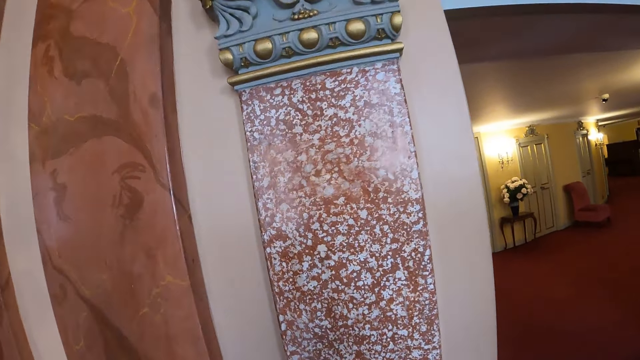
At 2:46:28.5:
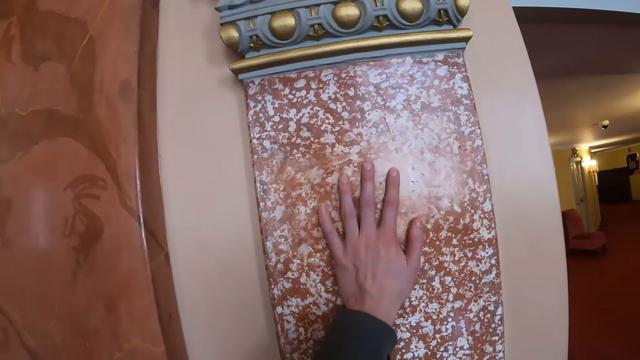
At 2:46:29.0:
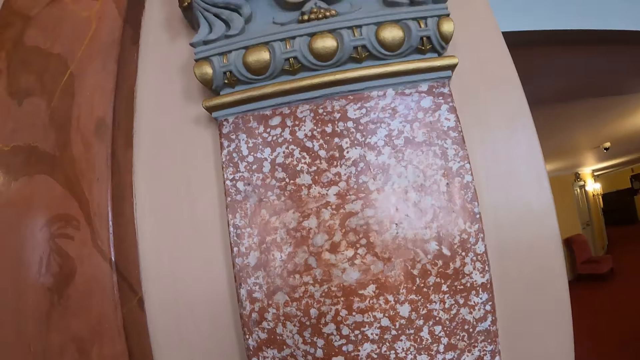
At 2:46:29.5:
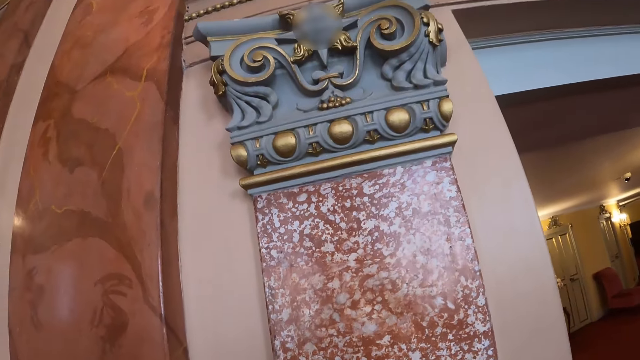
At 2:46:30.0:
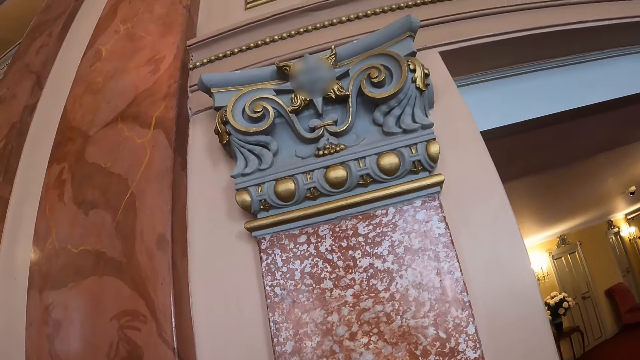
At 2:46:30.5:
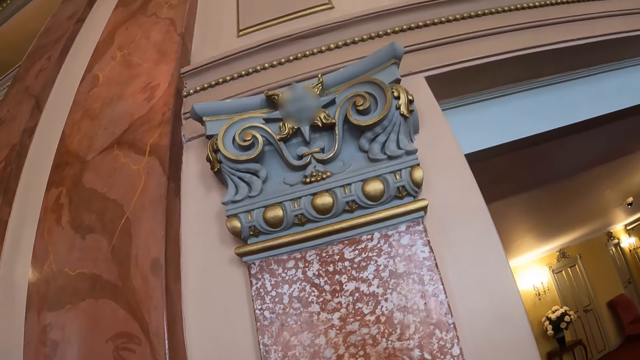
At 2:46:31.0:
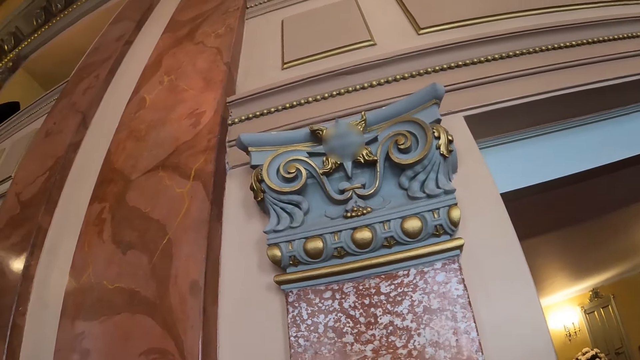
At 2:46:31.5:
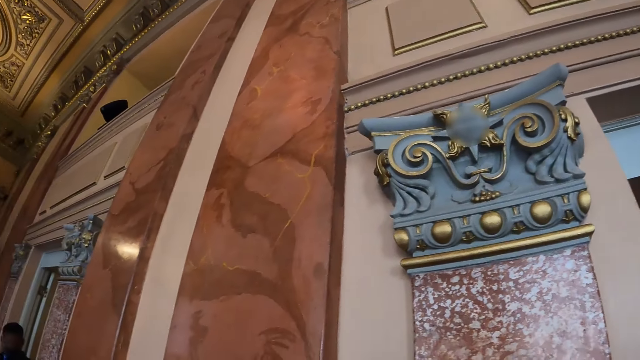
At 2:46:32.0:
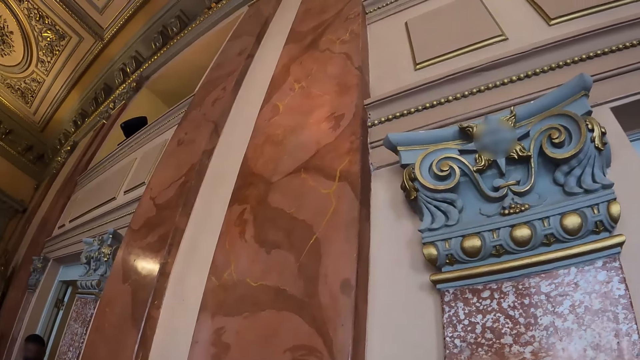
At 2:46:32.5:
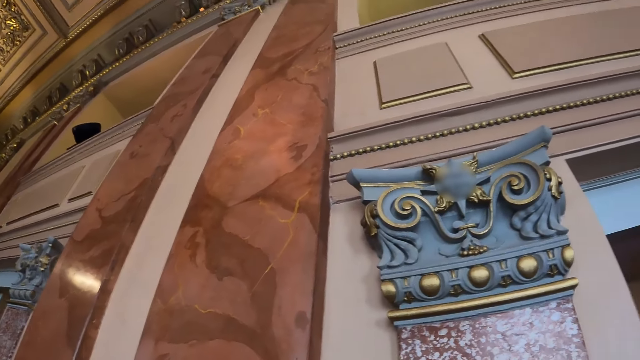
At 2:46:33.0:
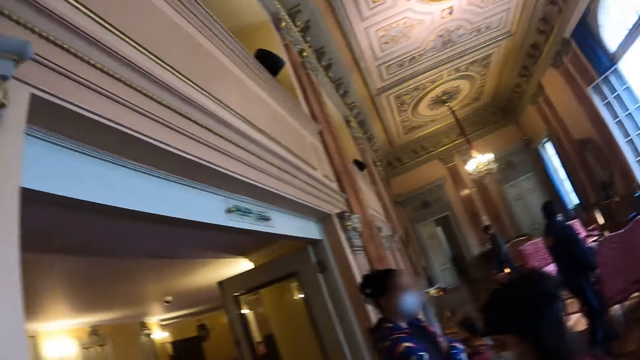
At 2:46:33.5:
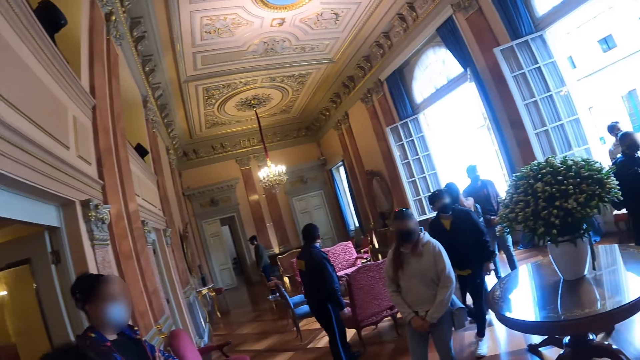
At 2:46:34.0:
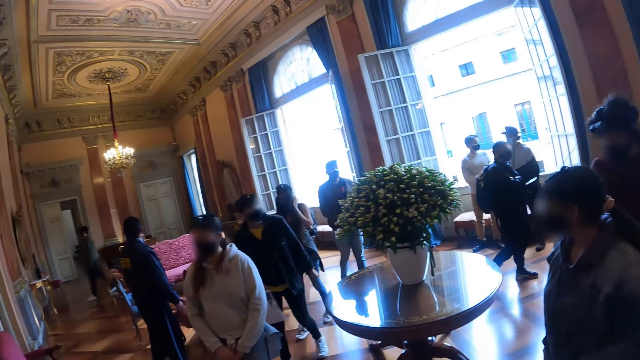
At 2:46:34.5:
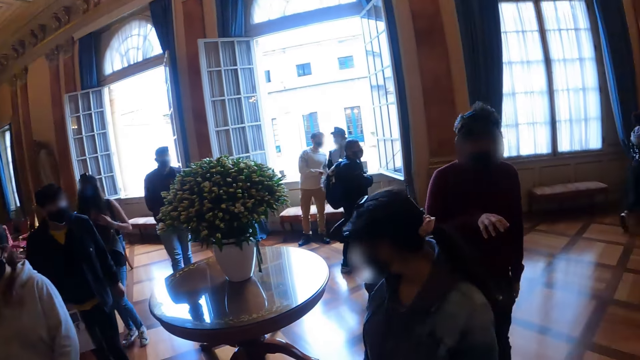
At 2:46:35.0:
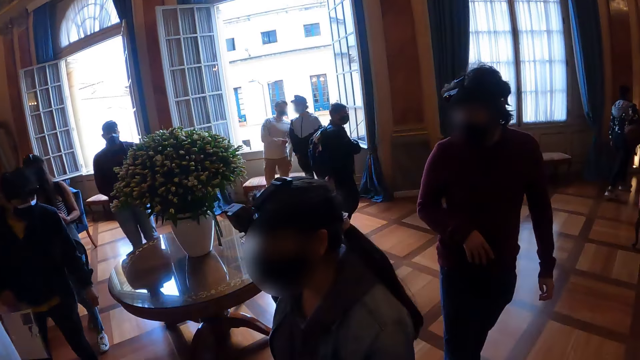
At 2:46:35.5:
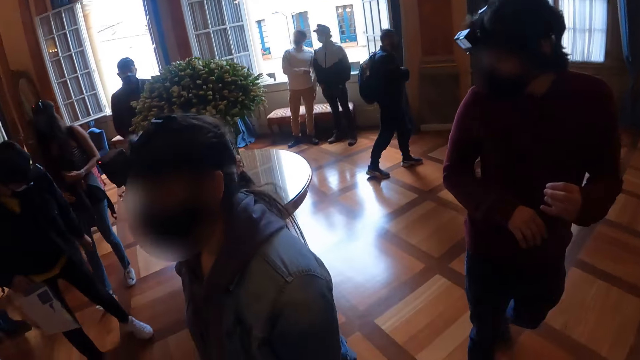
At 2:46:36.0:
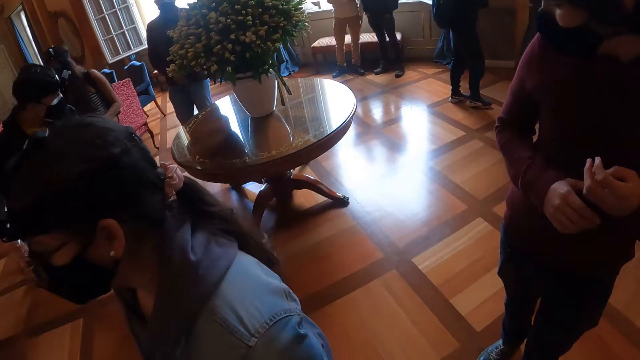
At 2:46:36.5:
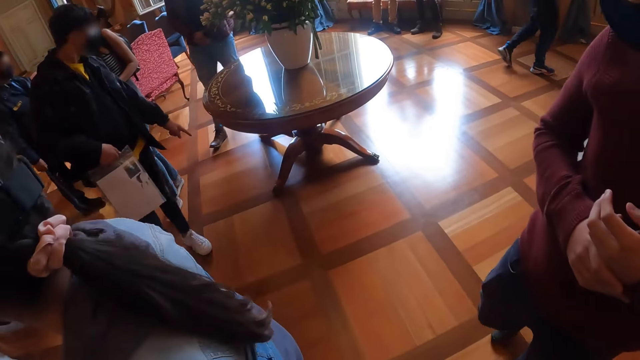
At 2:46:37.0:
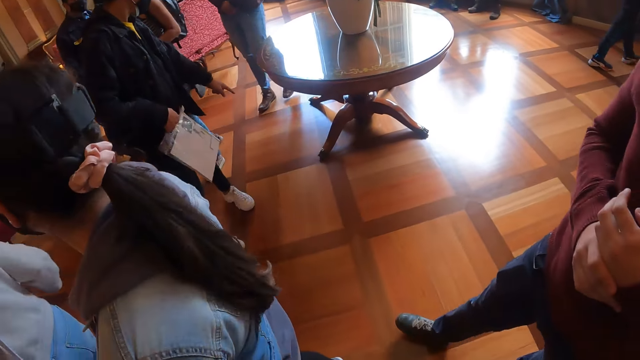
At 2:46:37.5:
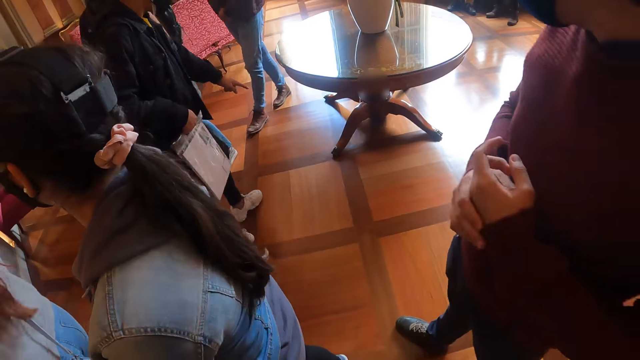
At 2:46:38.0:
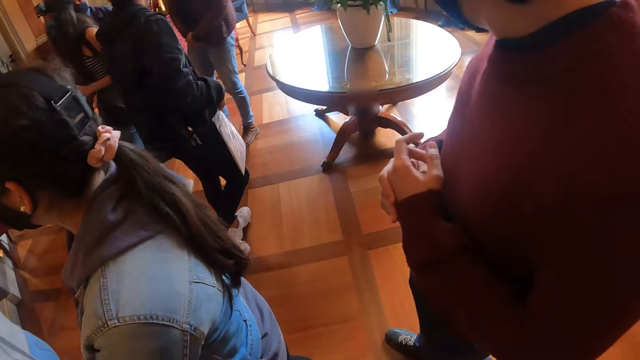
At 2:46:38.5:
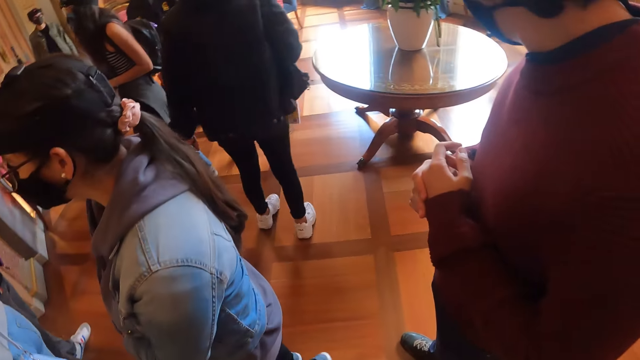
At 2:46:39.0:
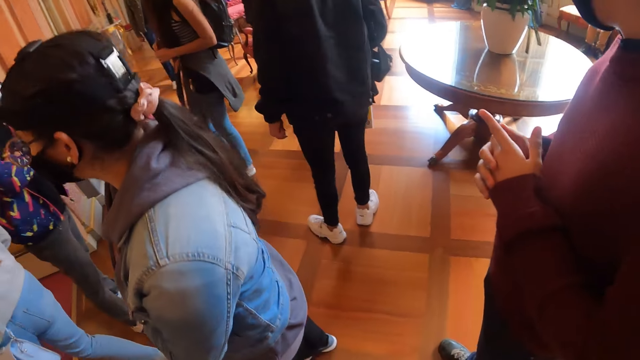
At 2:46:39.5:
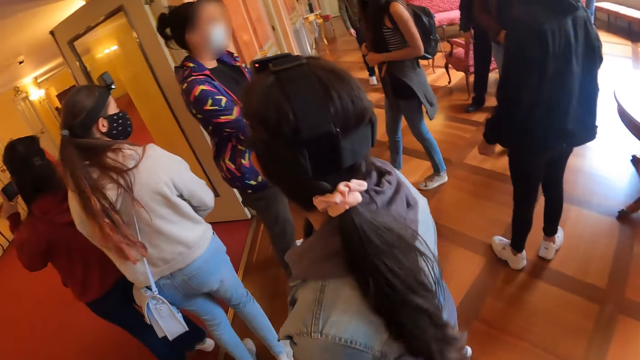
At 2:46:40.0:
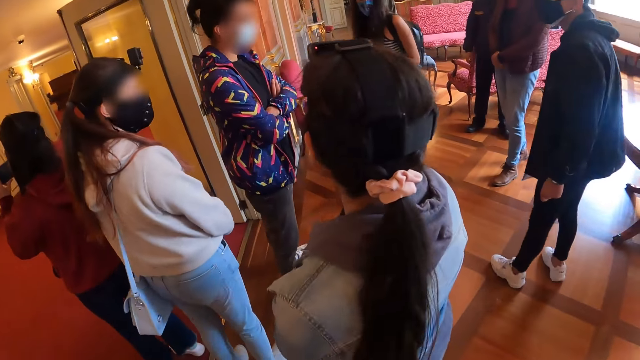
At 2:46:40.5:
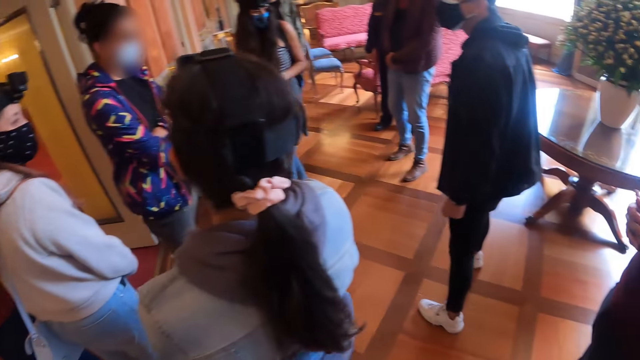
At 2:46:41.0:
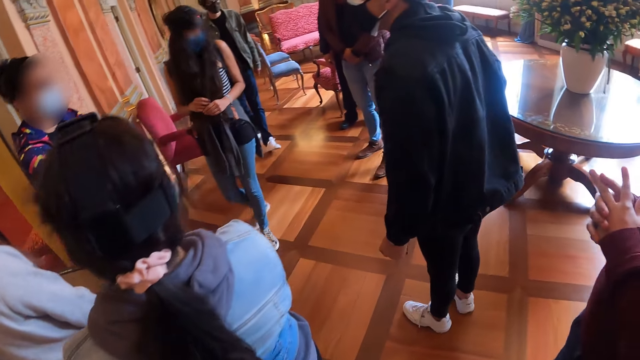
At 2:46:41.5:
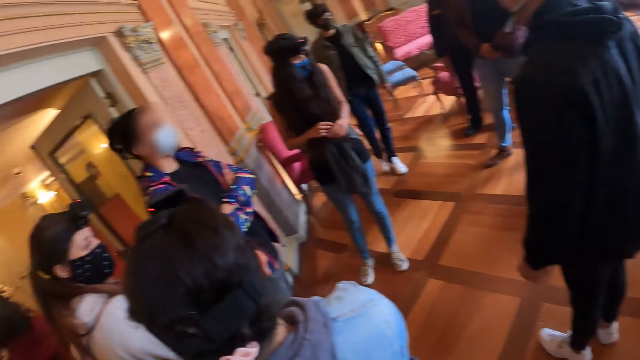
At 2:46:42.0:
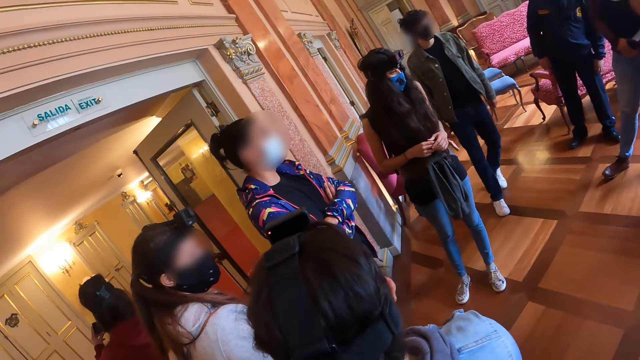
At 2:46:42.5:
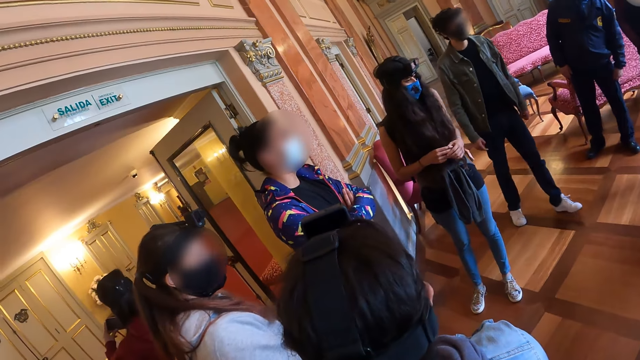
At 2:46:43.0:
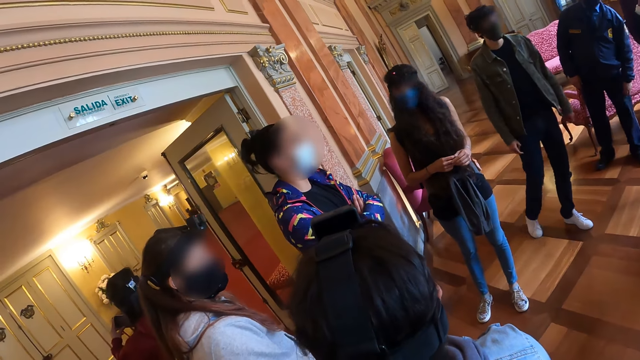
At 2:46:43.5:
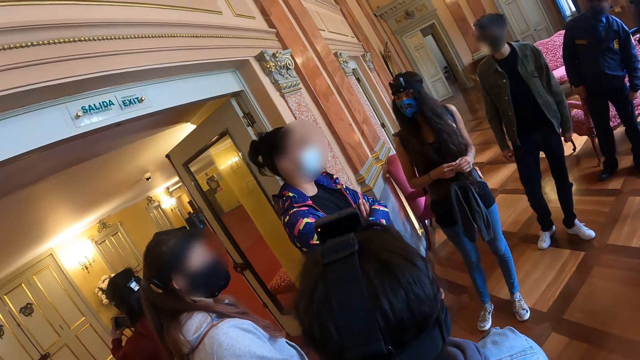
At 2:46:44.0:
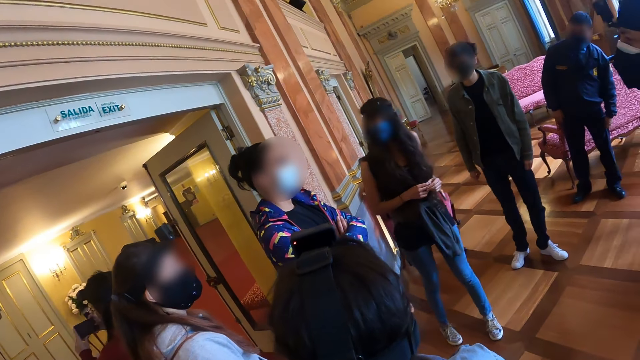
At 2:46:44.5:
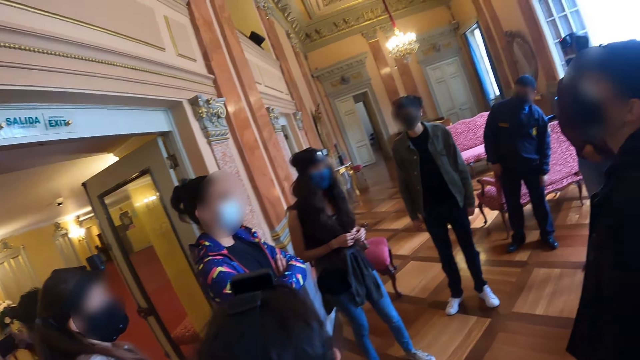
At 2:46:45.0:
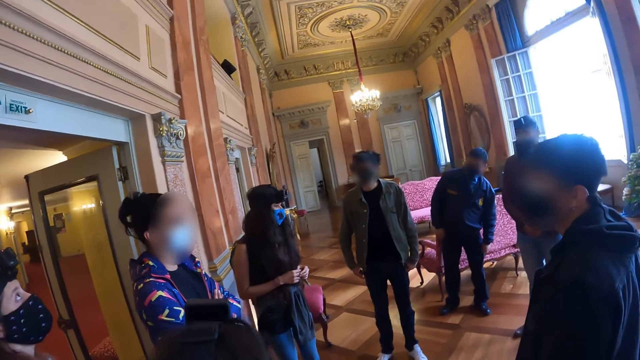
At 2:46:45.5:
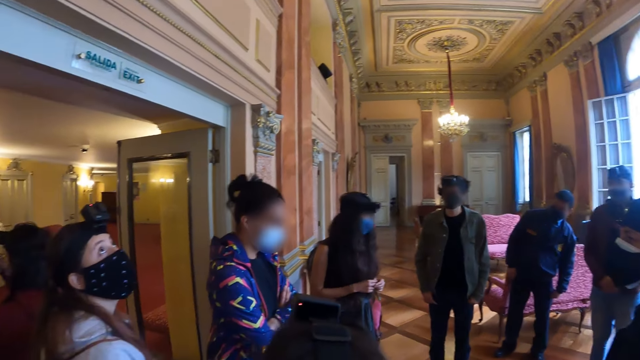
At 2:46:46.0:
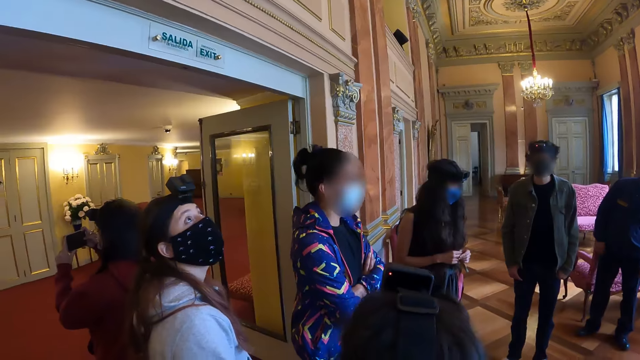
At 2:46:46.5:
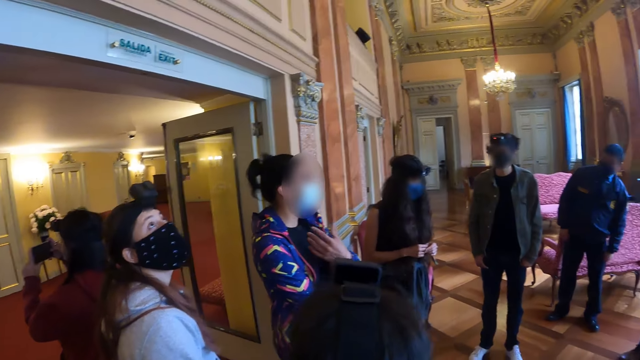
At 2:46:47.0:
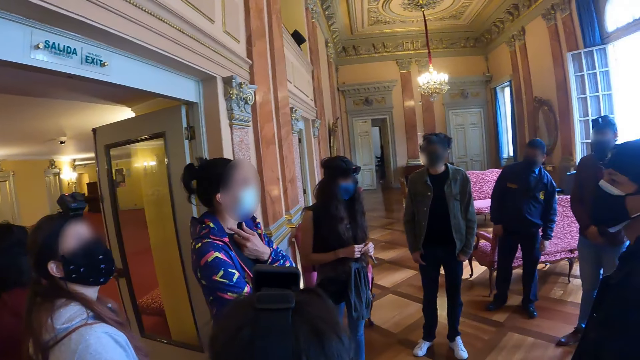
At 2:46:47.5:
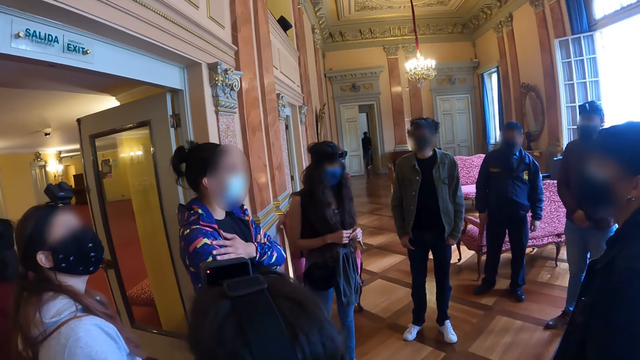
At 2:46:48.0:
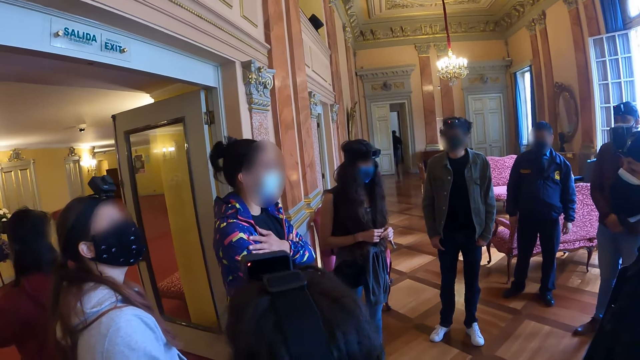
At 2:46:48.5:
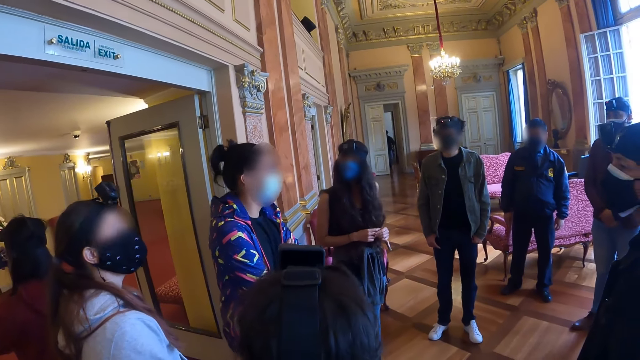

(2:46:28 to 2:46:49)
The camera wearer touches the wall with the left hand. They look around the room. They look at a man. They walk ahead. They stand.
